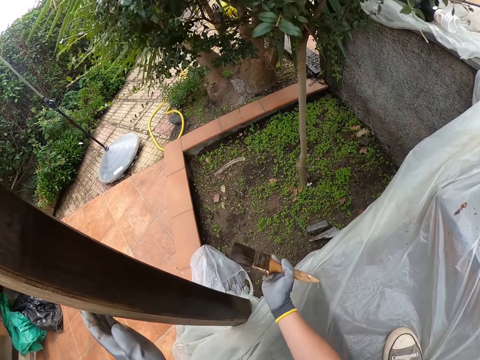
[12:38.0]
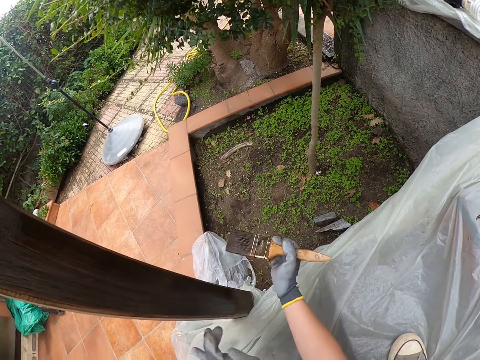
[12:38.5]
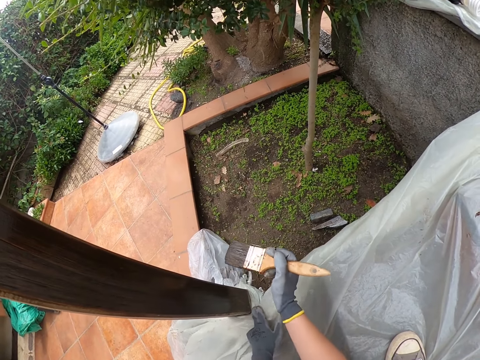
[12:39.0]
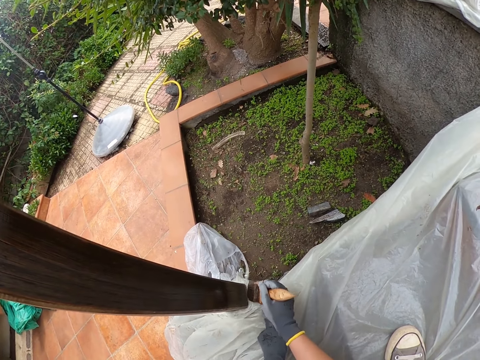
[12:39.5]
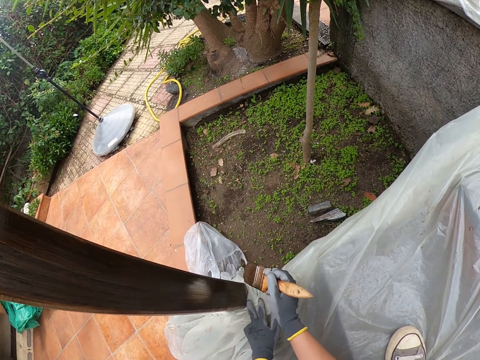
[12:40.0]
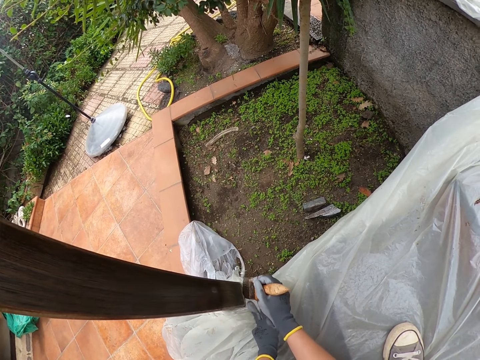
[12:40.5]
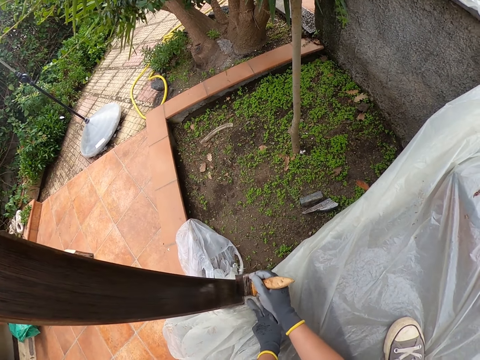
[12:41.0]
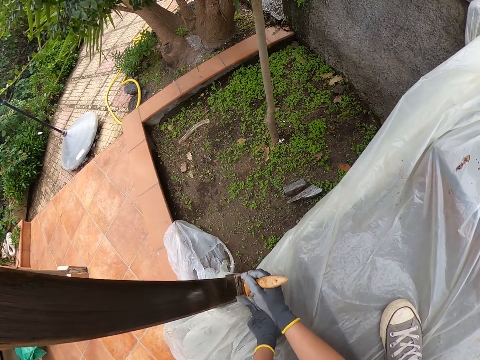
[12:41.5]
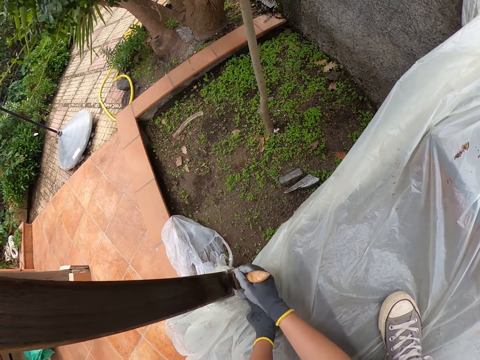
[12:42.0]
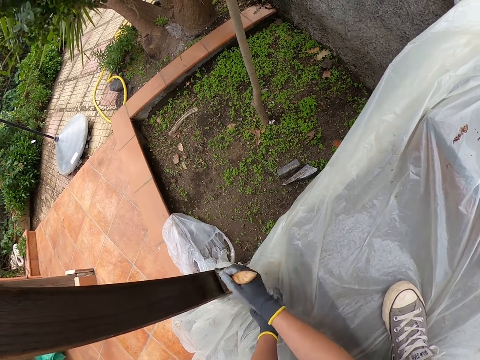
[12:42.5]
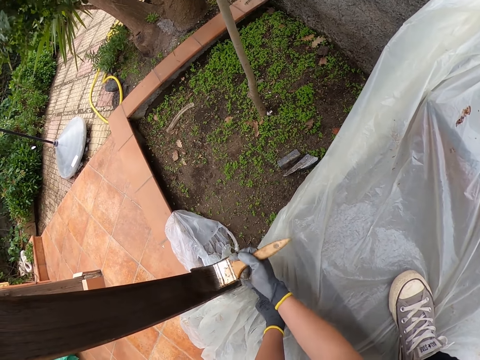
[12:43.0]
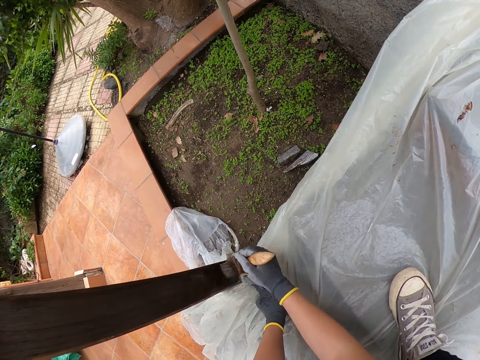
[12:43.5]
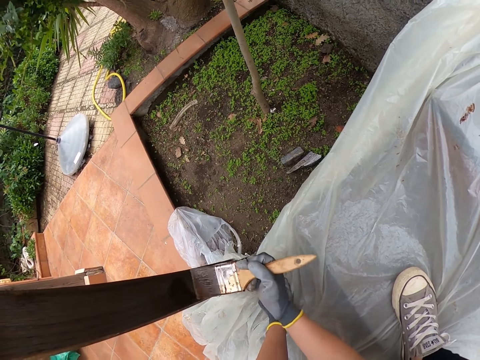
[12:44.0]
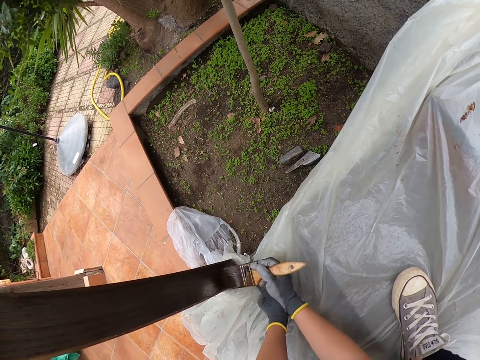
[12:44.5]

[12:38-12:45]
The camera wearer adjusts the nylon paper. They paint the stairs rail.

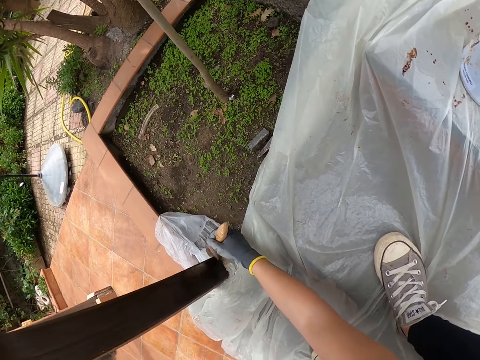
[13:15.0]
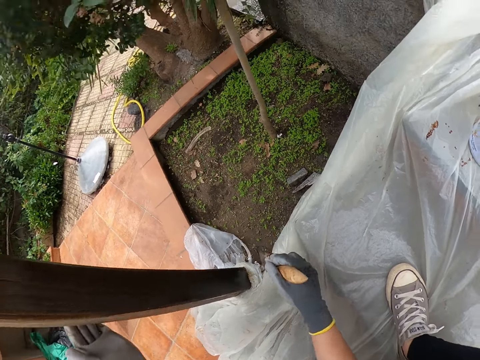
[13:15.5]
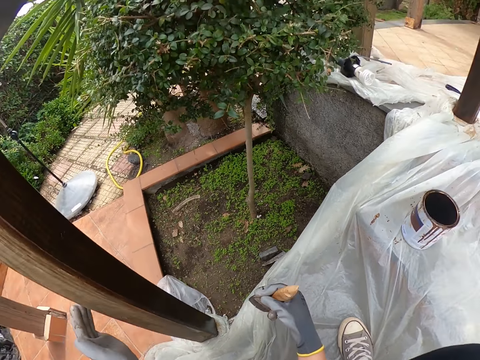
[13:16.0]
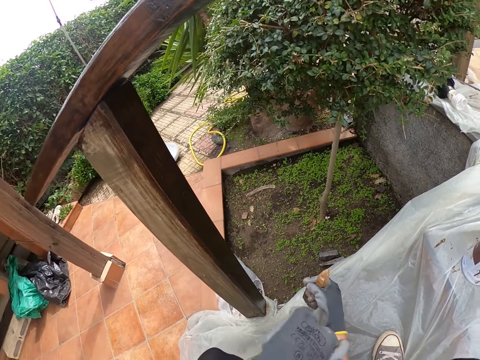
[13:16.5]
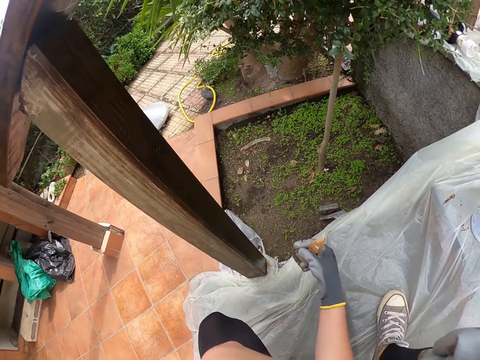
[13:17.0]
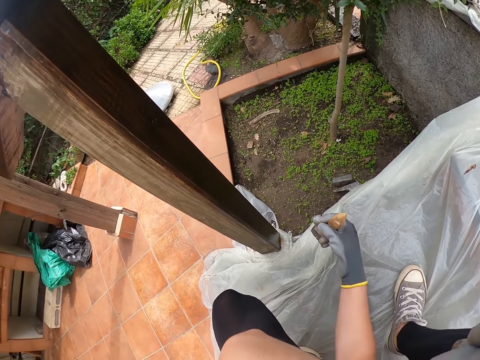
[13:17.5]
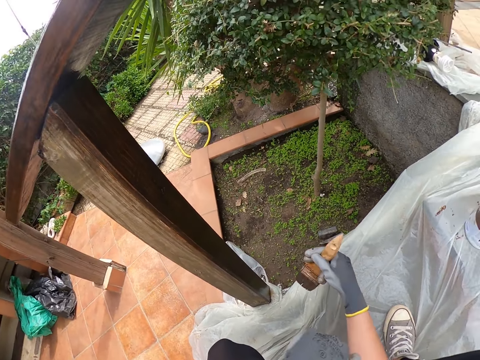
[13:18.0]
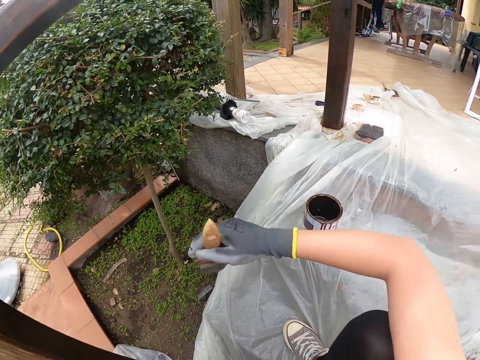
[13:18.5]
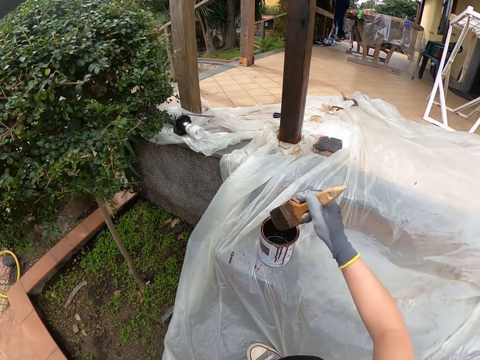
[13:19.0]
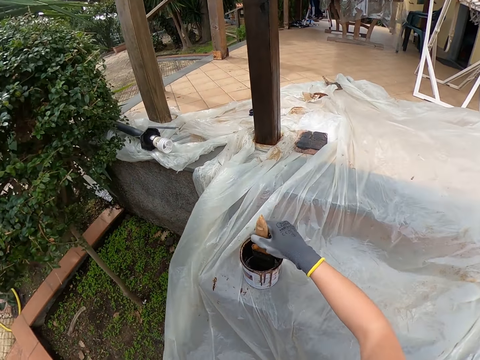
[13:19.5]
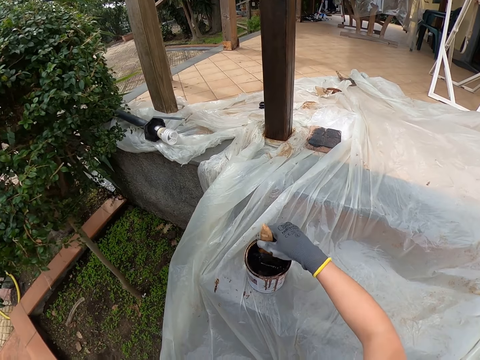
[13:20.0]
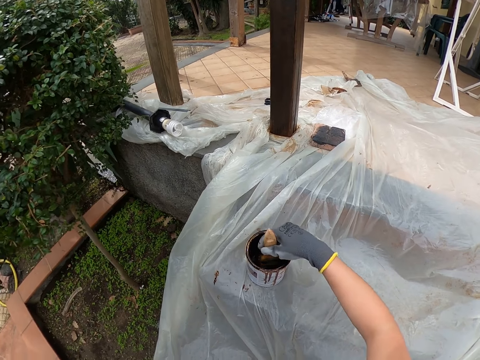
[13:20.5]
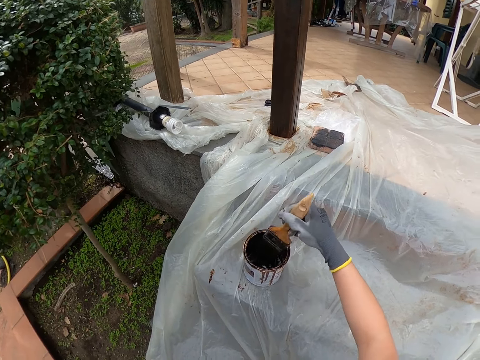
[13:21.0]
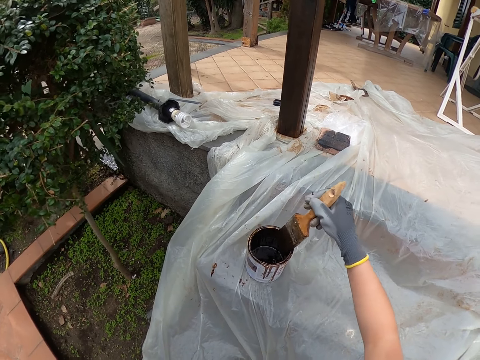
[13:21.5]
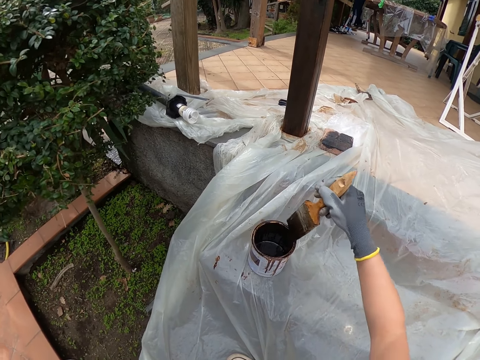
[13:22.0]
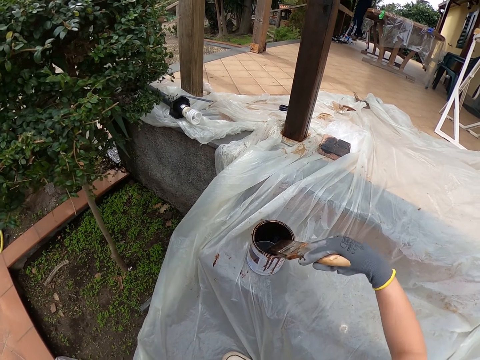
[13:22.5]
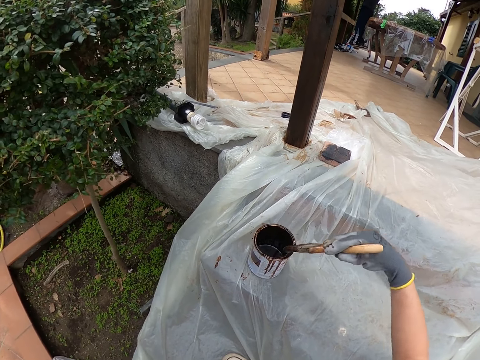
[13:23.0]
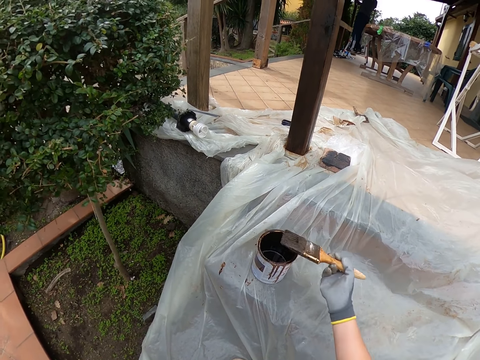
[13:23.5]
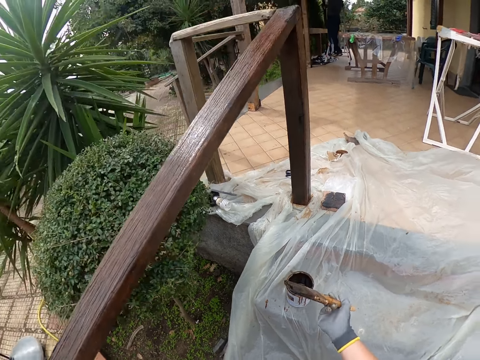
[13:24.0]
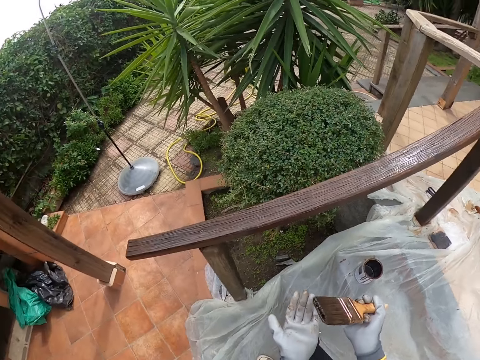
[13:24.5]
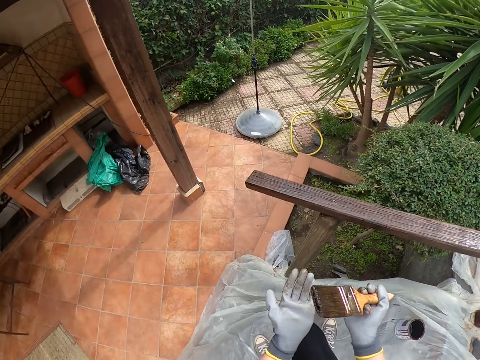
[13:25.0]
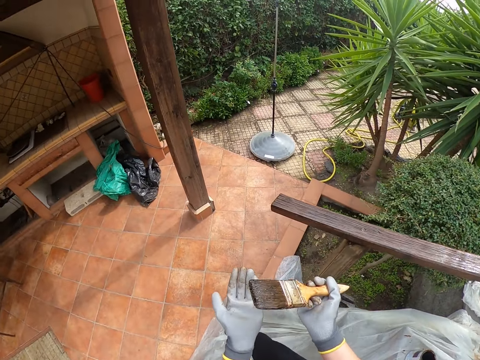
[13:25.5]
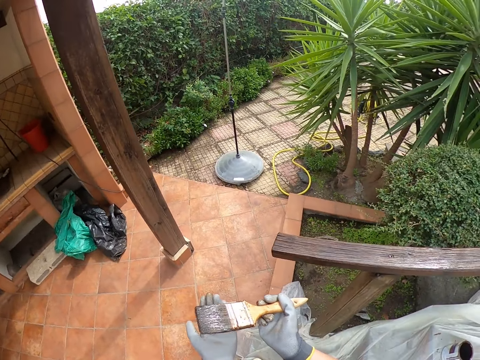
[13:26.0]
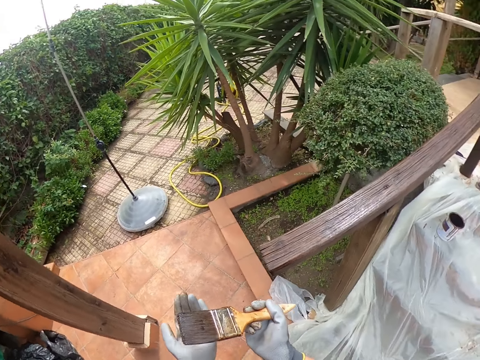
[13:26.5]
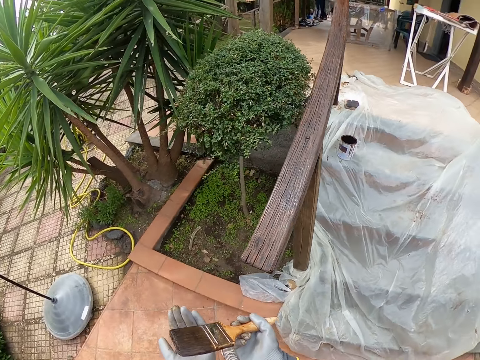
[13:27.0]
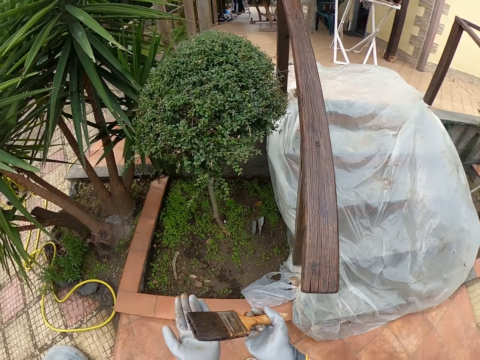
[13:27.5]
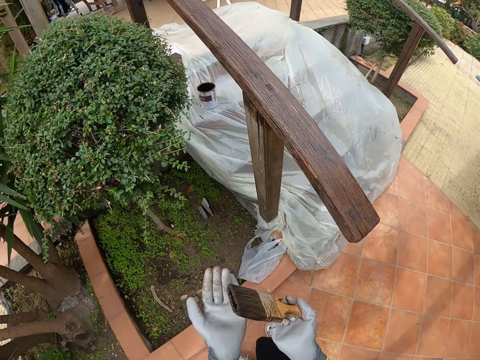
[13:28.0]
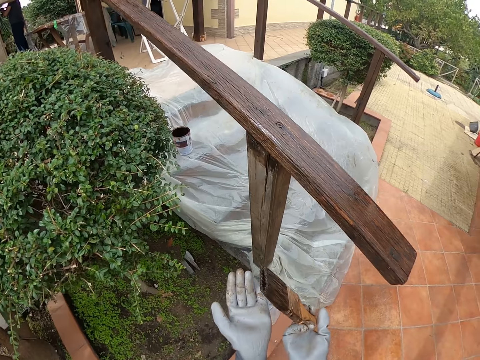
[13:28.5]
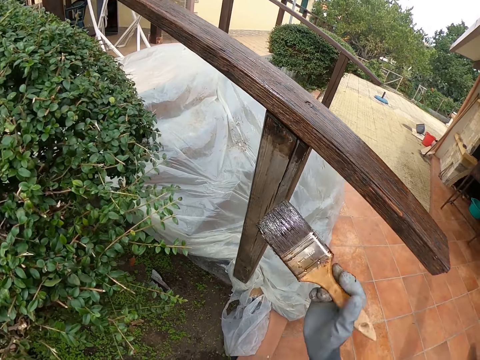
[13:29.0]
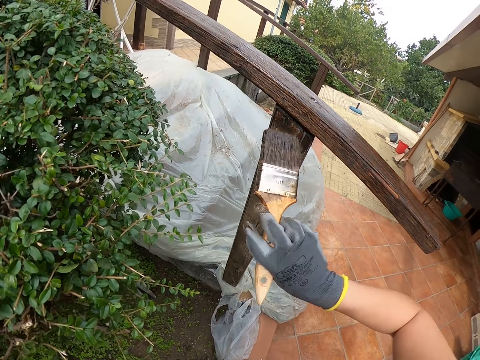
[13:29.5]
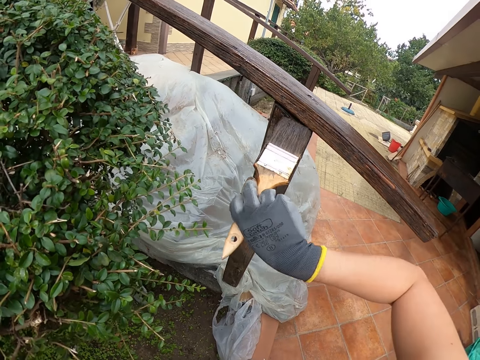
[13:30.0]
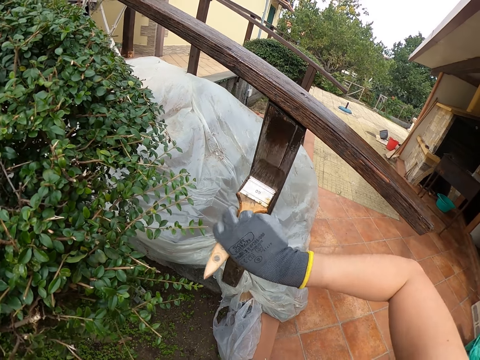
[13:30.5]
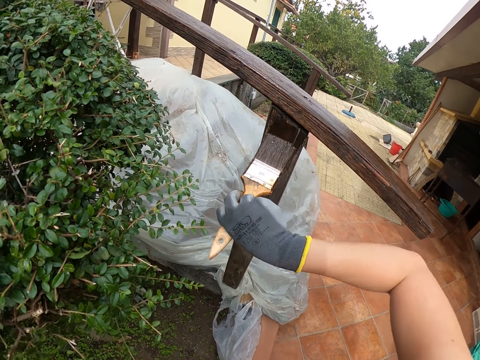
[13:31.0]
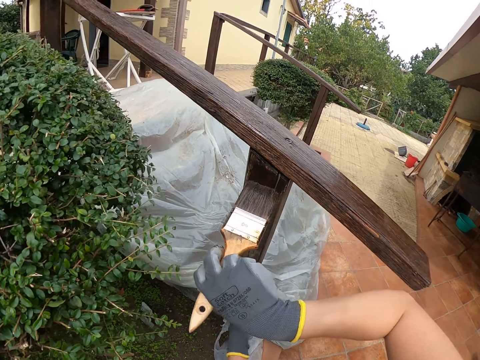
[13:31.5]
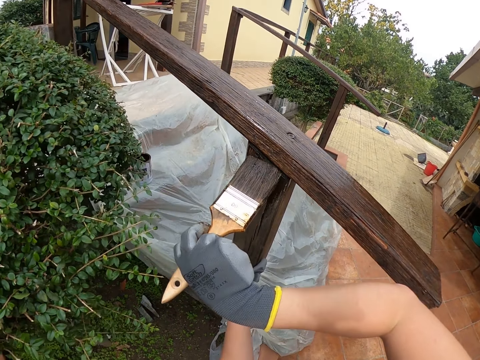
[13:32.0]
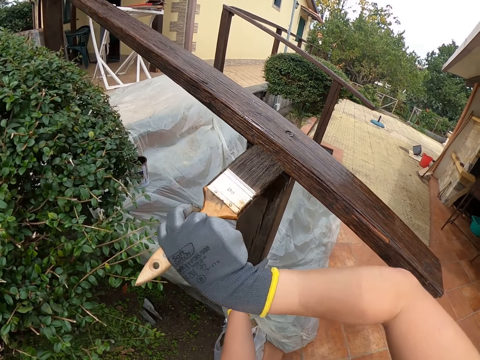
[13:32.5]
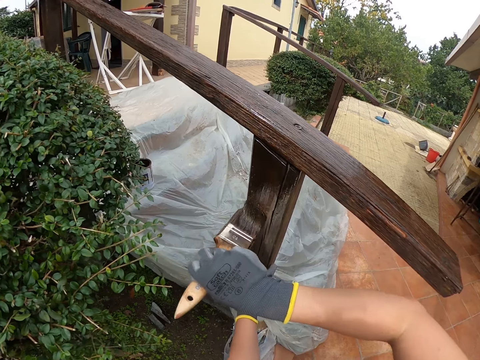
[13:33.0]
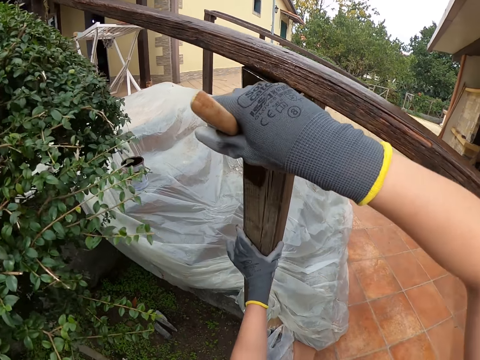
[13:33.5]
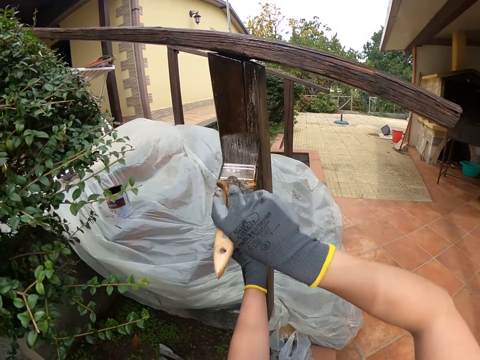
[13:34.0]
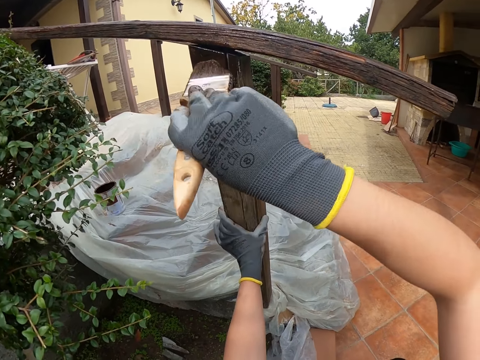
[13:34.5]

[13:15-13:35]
The camera wearer stares at the timber. They dip the paintbrush in the paint can, smear the paint brush to the paint tin and walk around. They paint the stairs rail.
